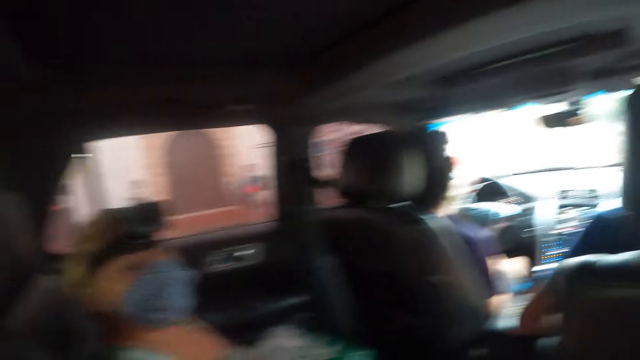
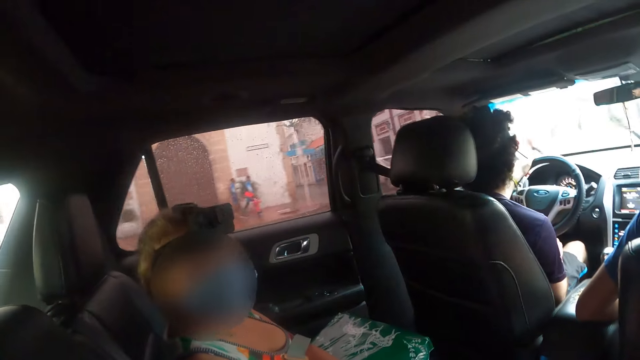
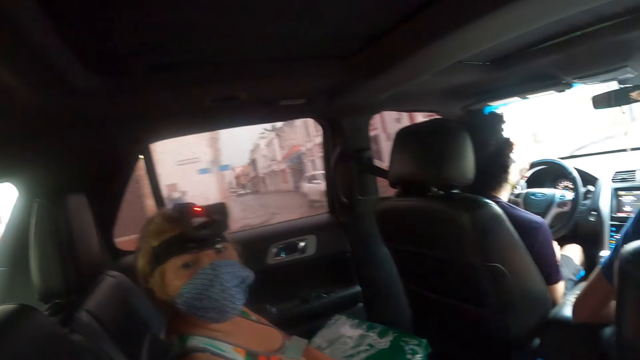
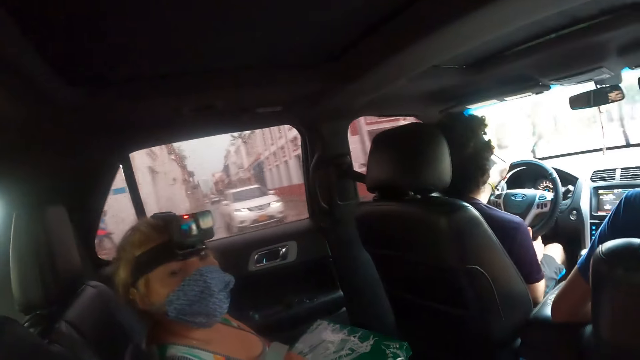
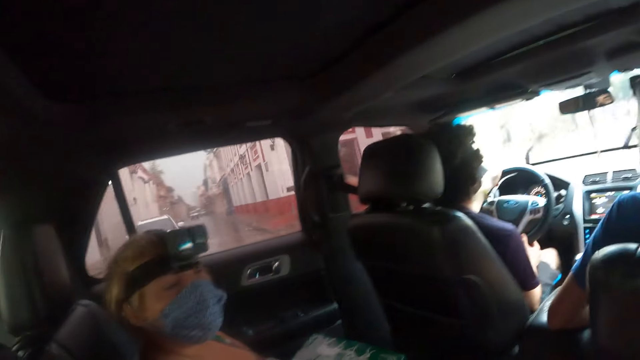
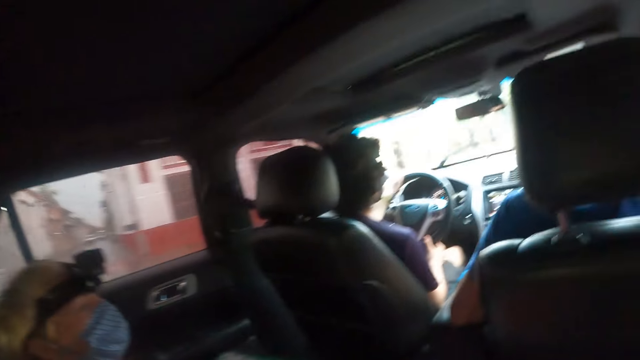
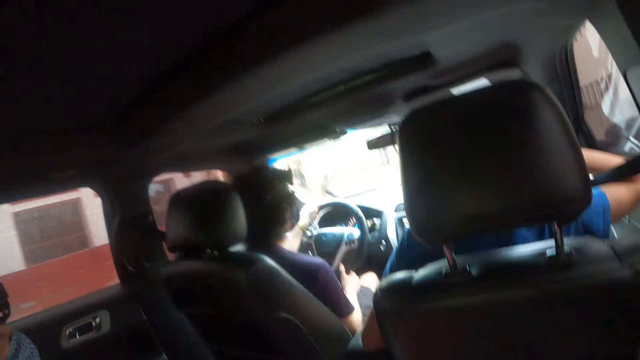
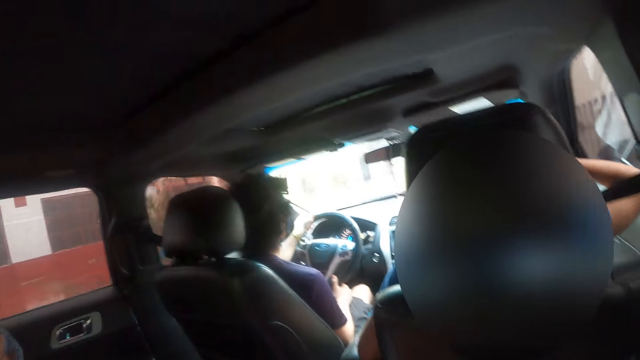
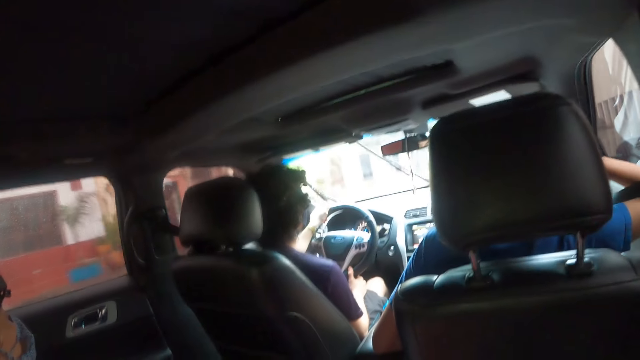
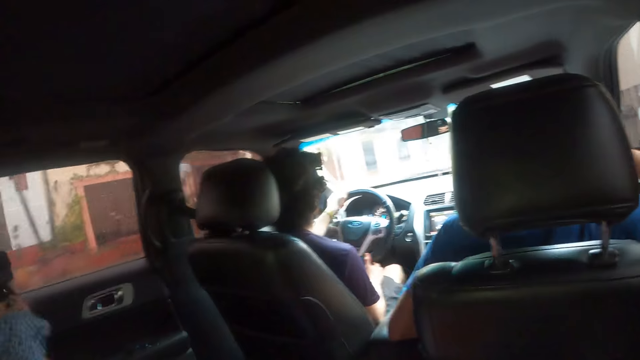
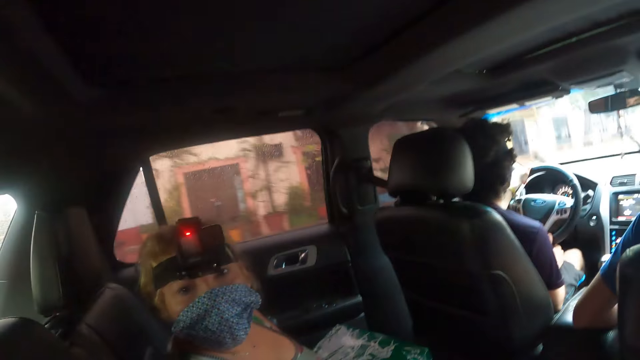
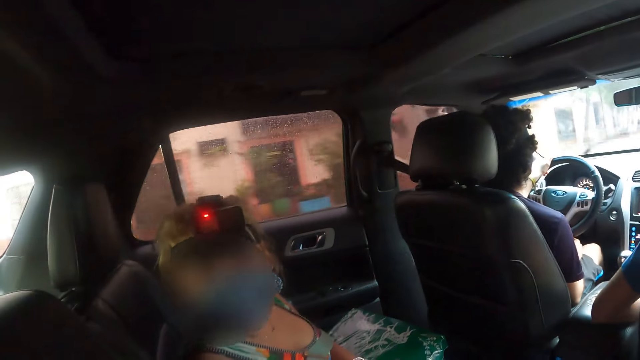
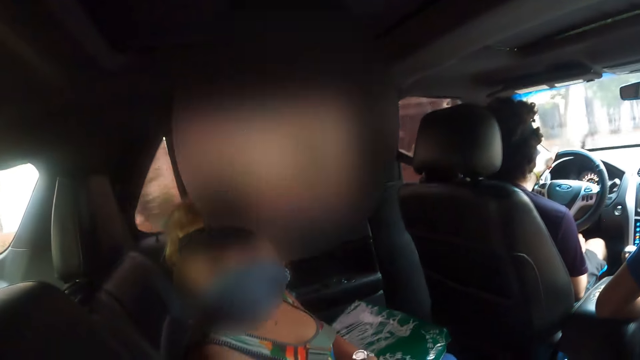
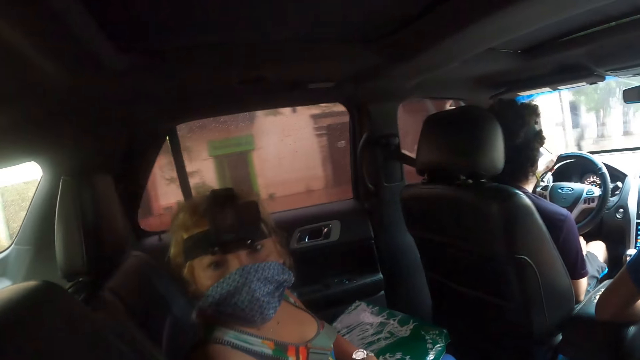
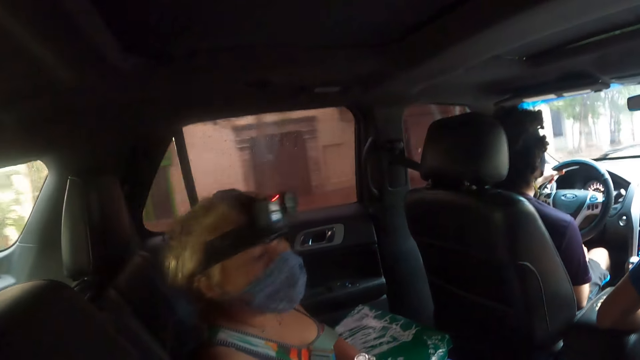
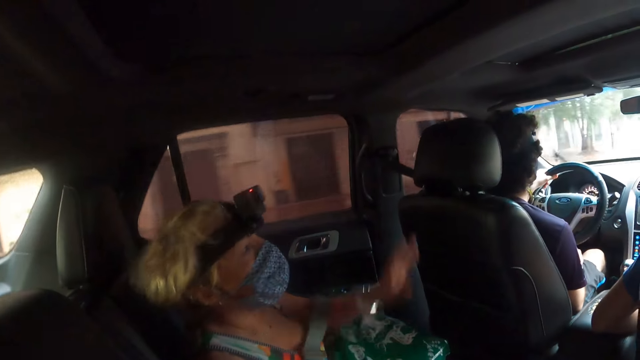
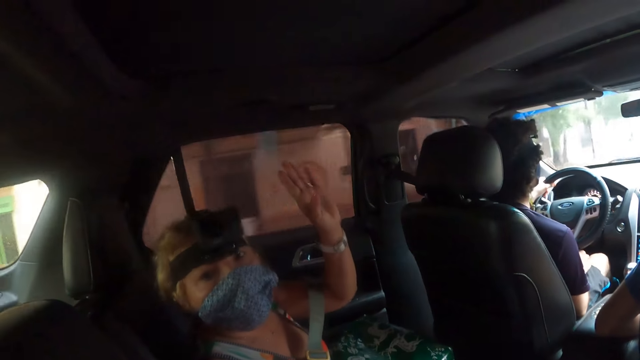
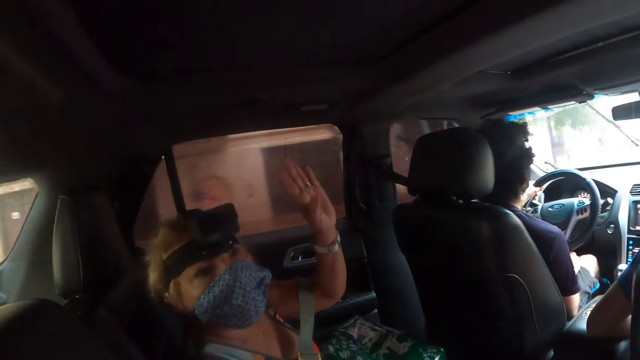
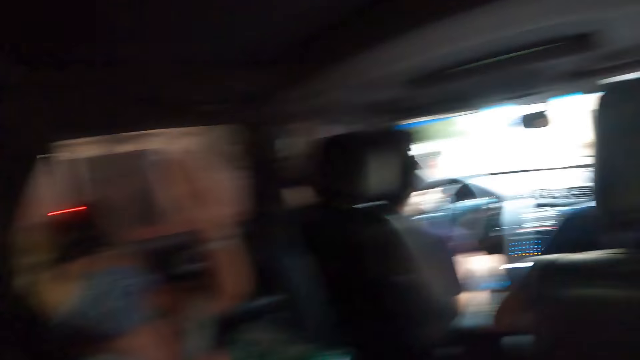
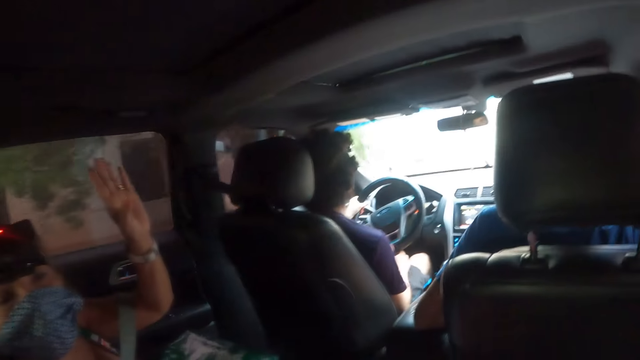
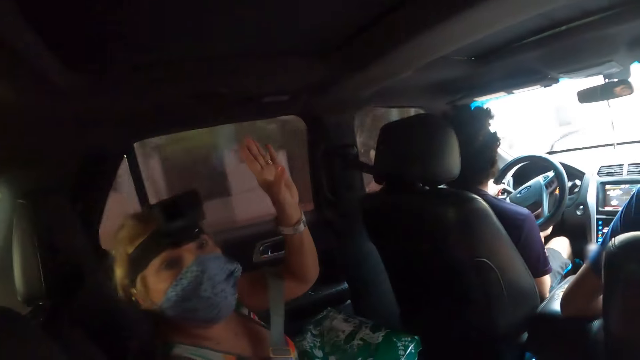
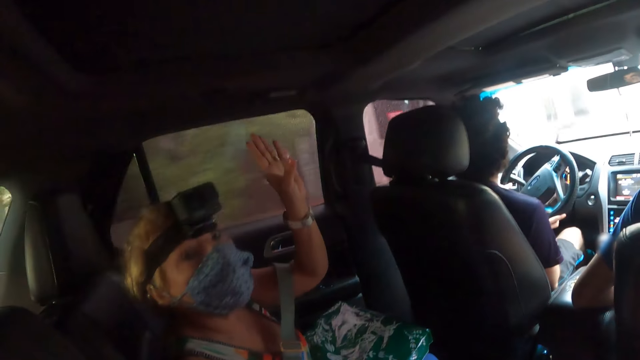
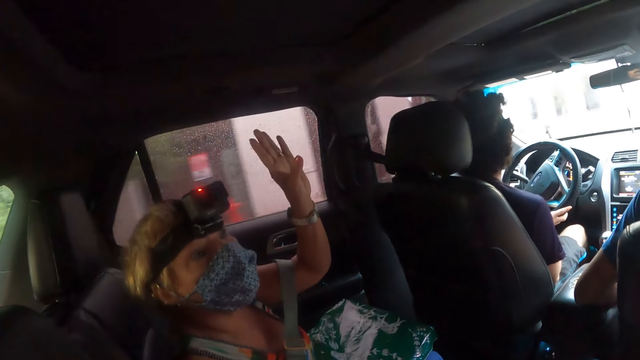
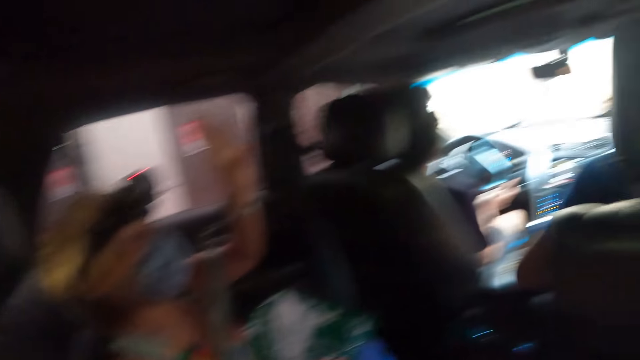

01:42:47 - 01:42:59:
A woman talks to the camera wearer. A man drives the car. The woman talks to the camera wearer. The woman lifts up the hand.

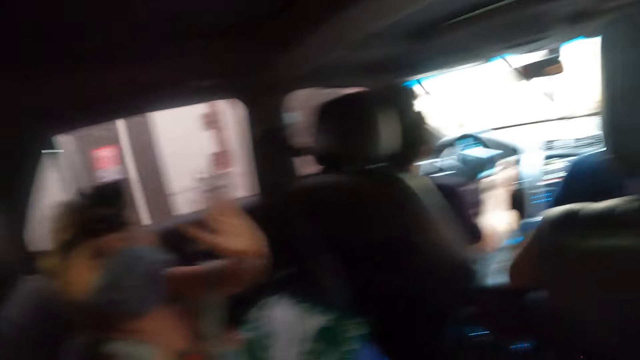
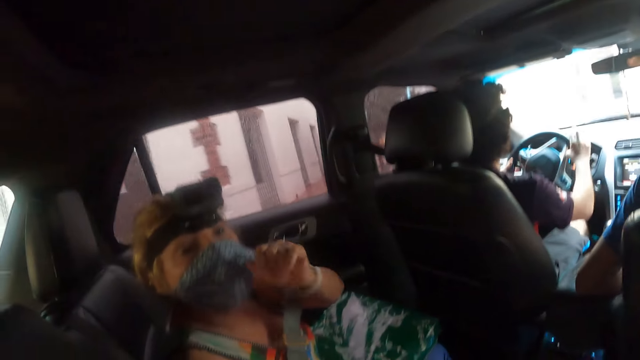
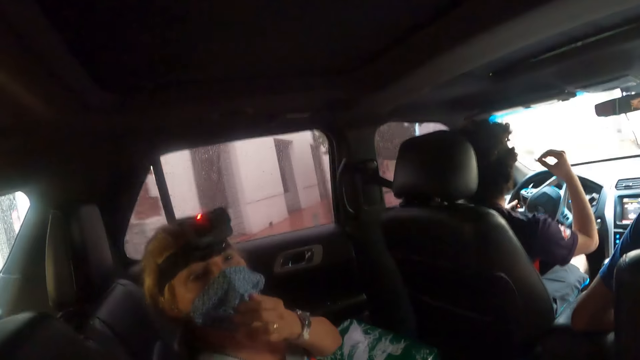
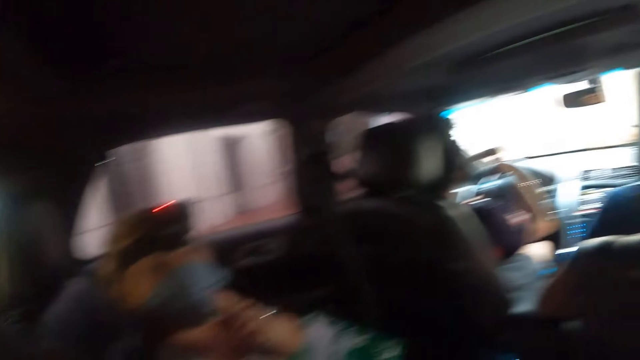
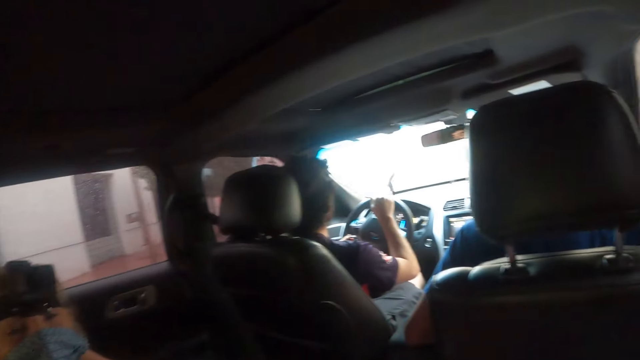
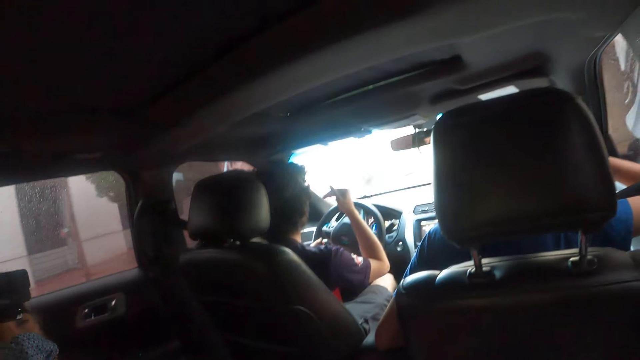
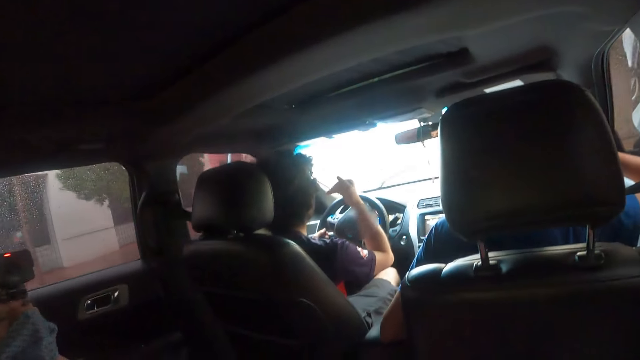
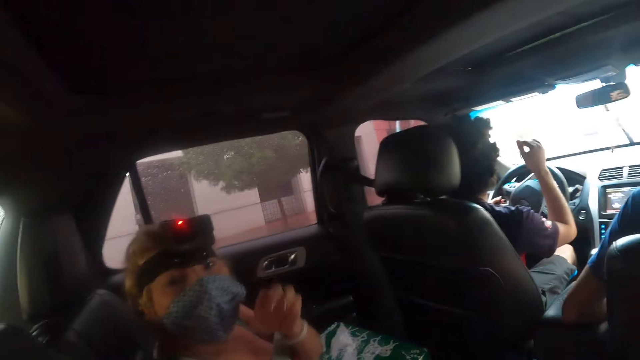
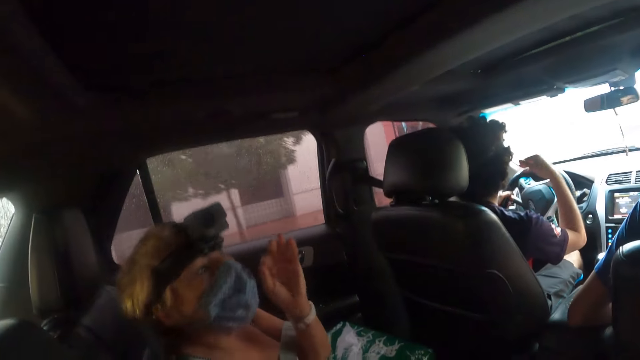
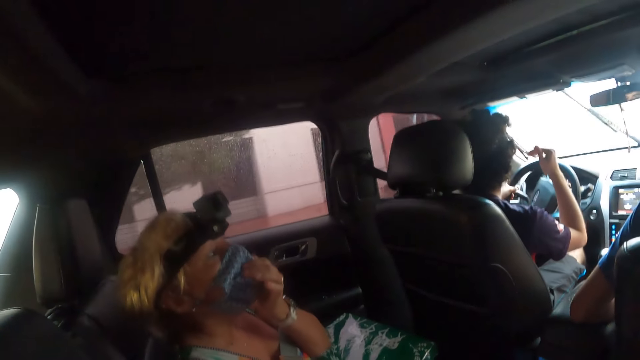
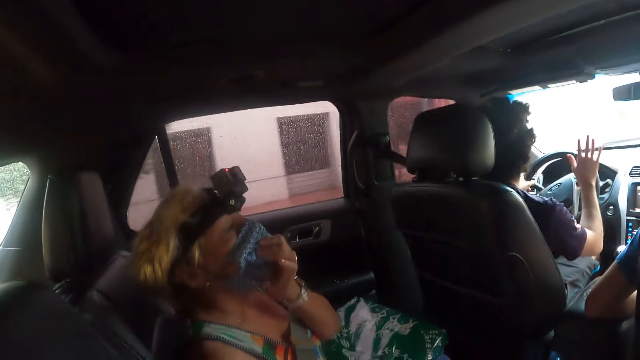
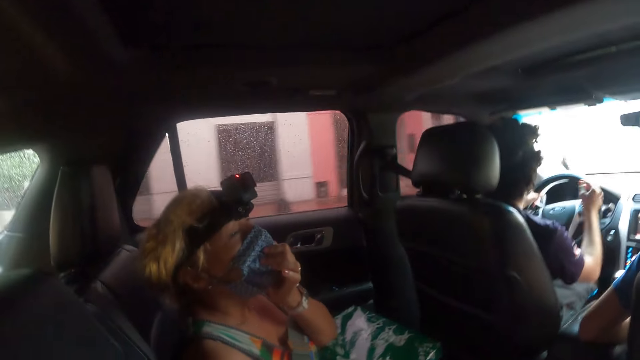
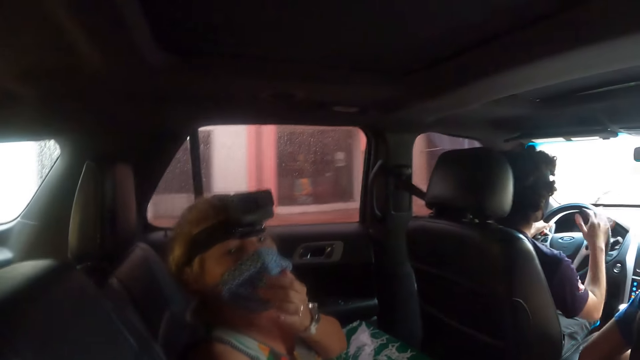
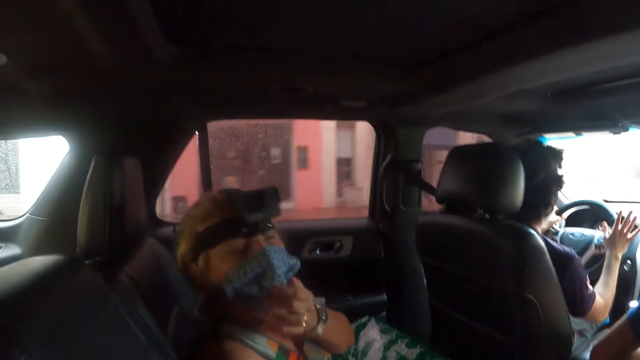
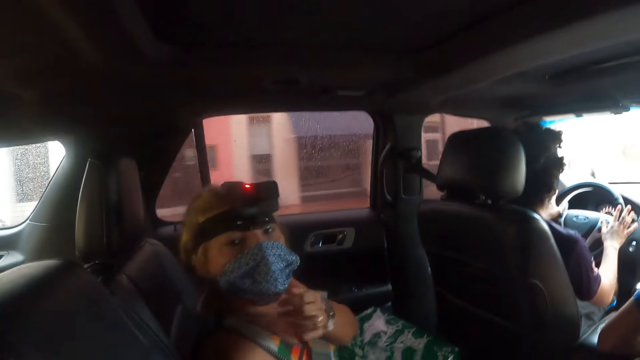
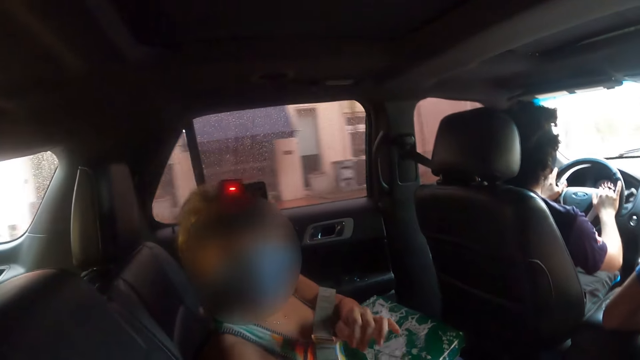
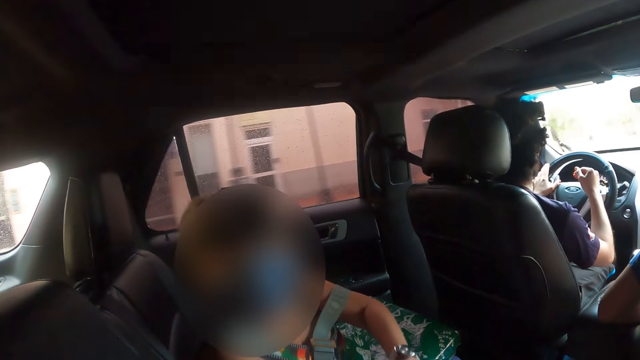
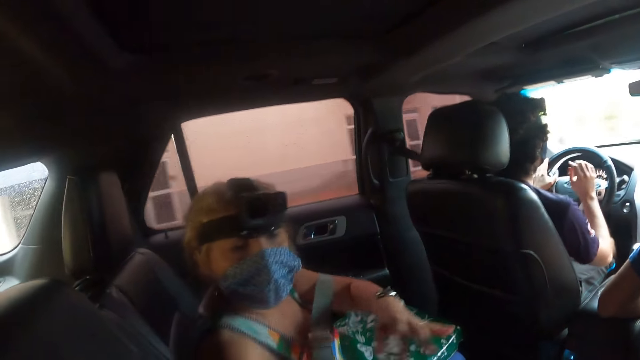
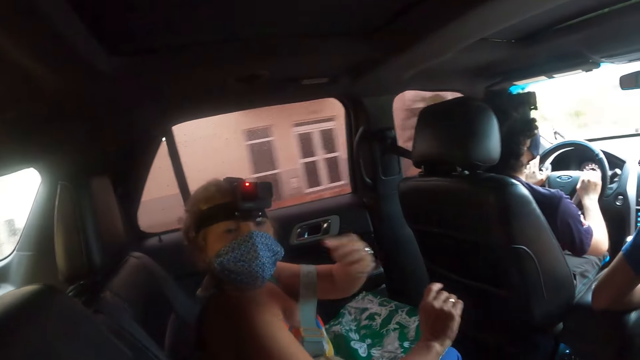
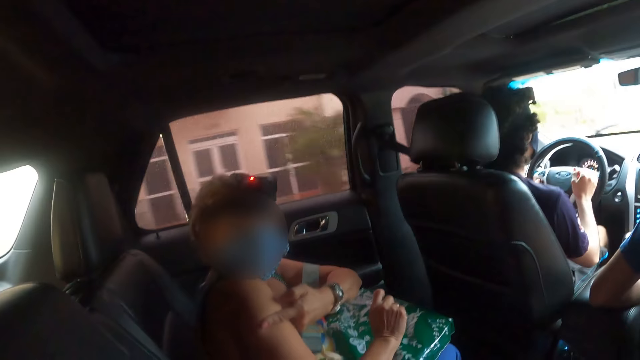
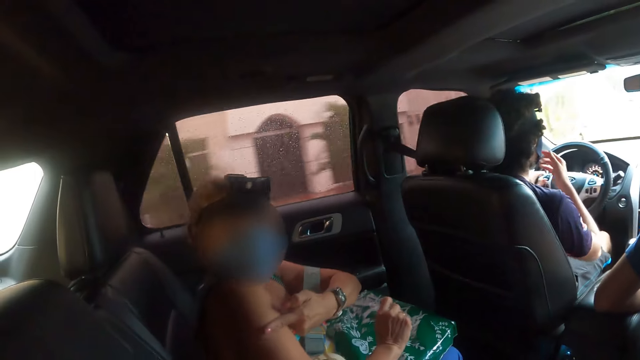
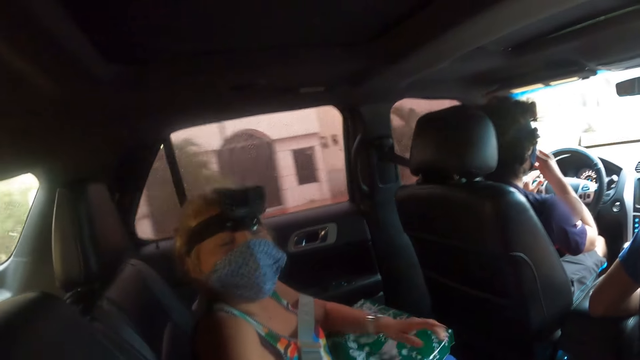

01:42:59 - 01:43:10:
A woman talks to the camera wearer. A man lifts up the hand. The woman talks to the camera wearer.
